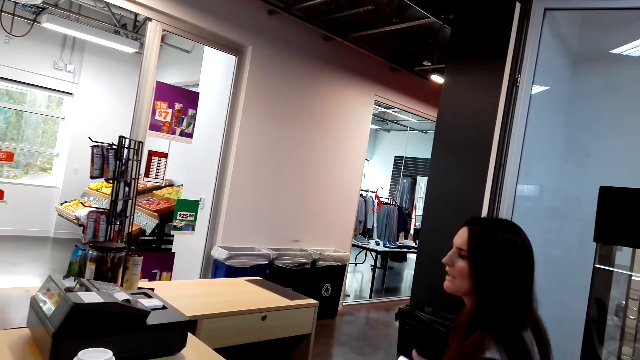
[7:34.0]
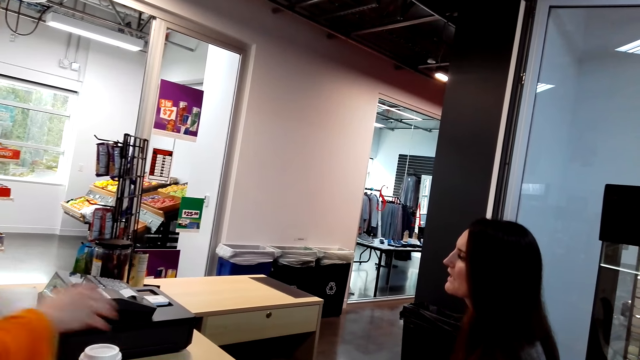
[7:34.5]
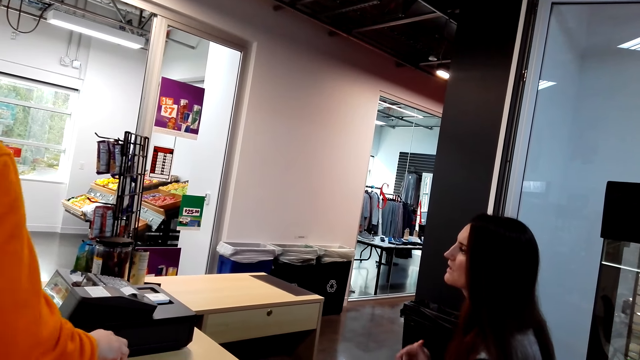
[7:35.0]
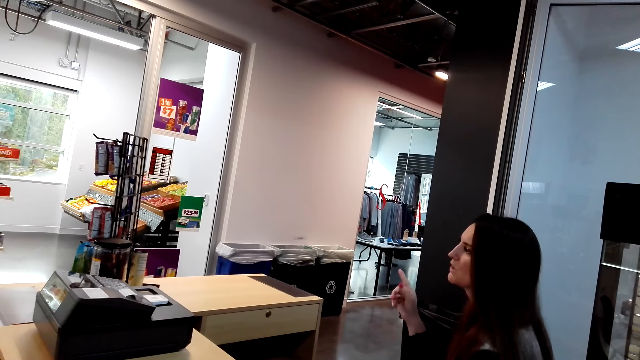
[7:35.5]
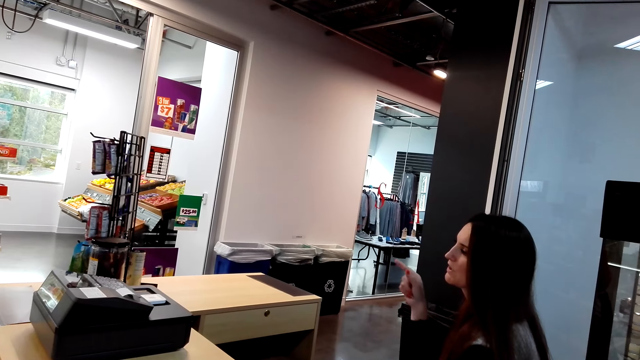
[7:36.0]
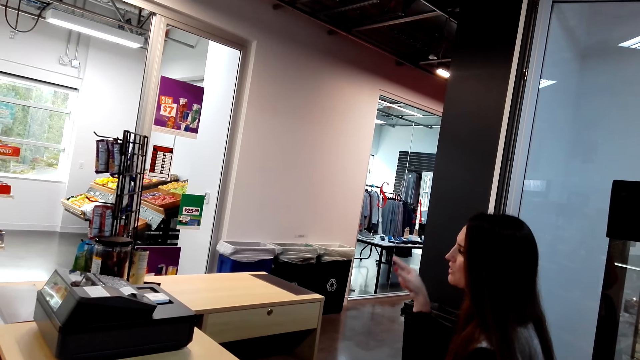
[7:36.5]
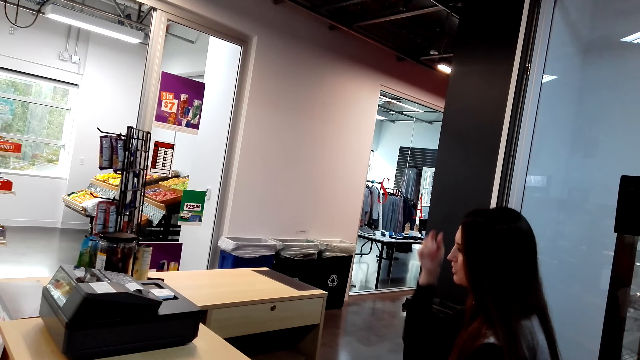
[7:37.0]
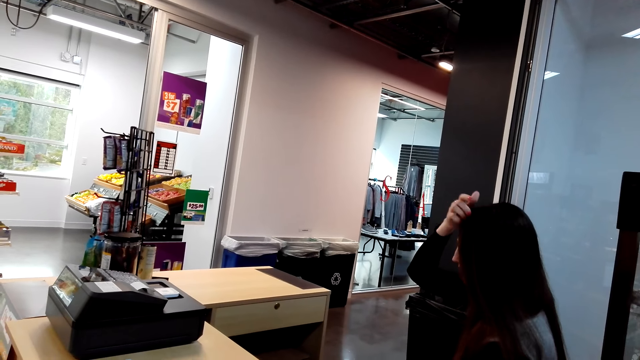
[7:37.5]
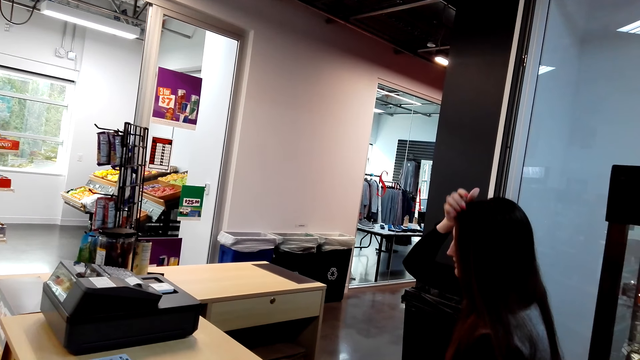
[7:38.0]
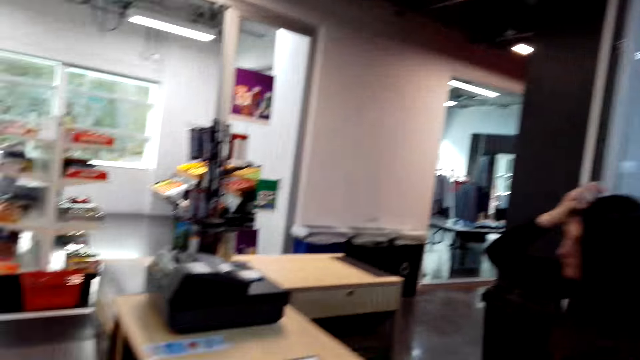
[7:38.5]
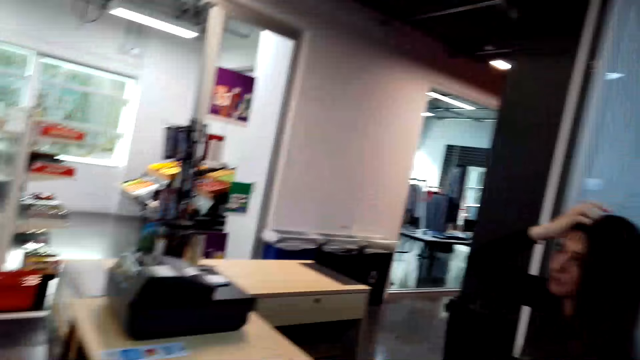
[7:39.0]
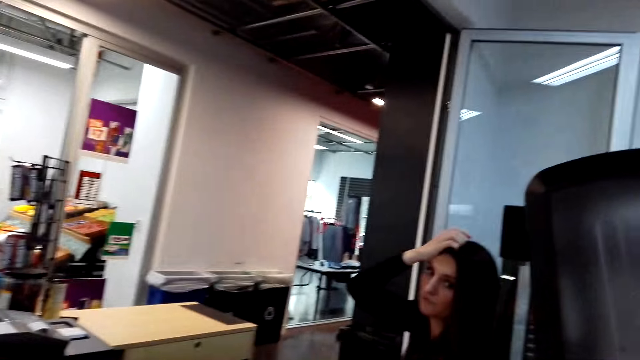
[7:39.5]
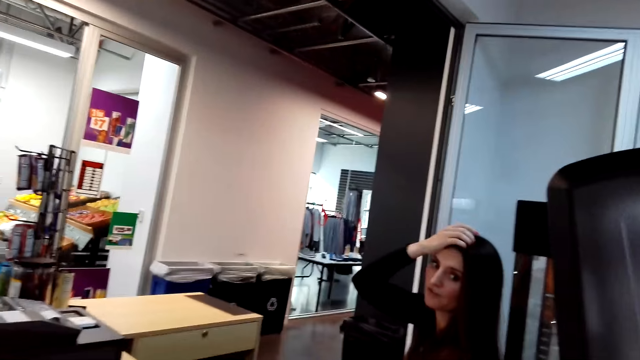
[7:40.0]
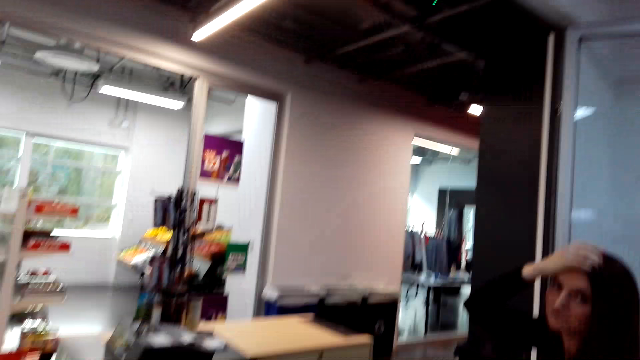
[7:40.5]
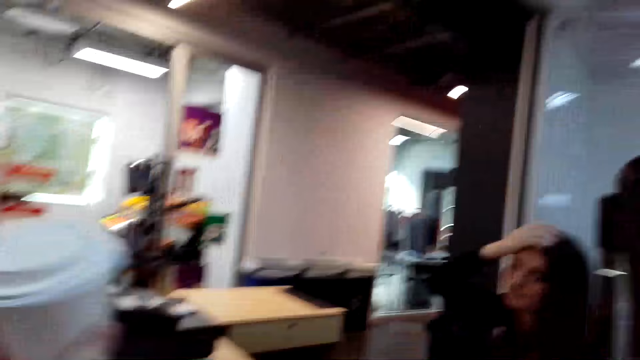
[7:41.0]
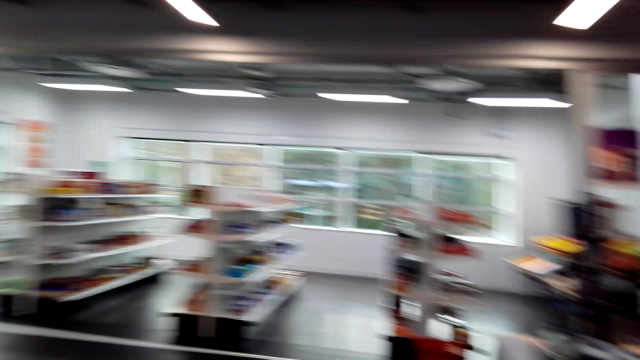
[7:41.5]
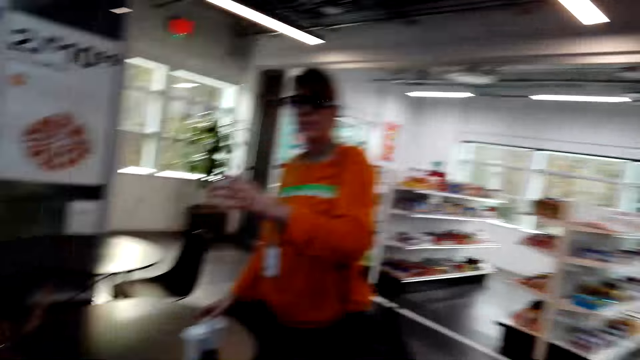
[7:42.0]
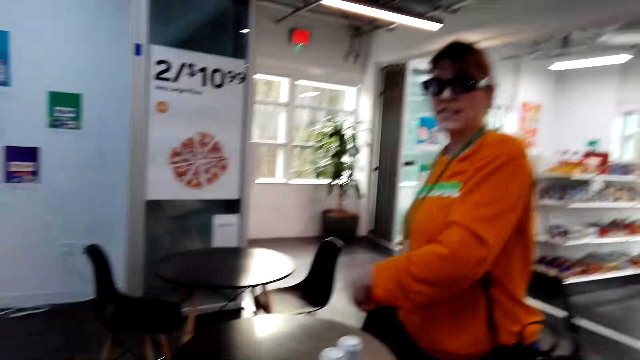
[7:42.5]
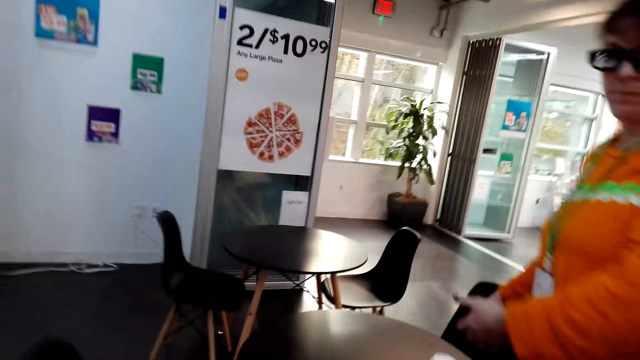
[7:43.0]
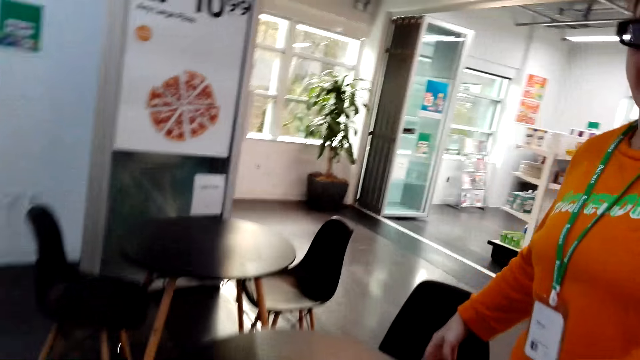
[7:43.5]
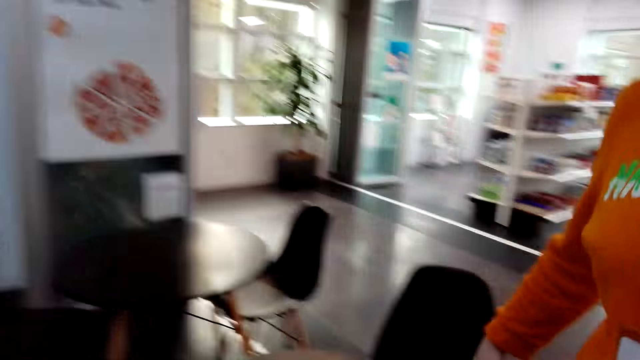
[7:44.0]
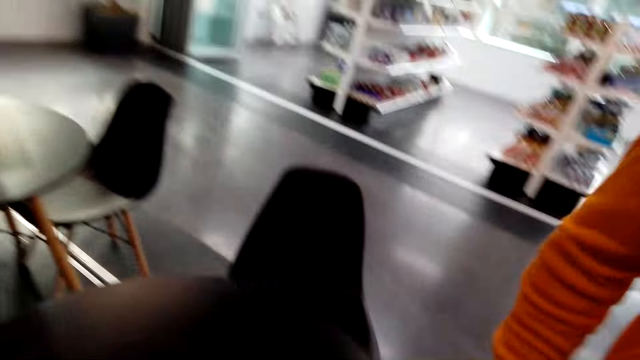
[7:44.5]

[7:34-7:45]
A woman interacts with customers. Another woman picks up something. The first woman interacts with customers with hand gestures. The camera wearer looks in front. The first woman scratches the head. The camera wearer walks around. They look sideways.

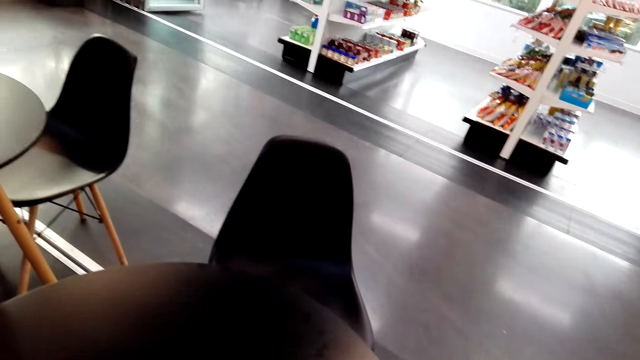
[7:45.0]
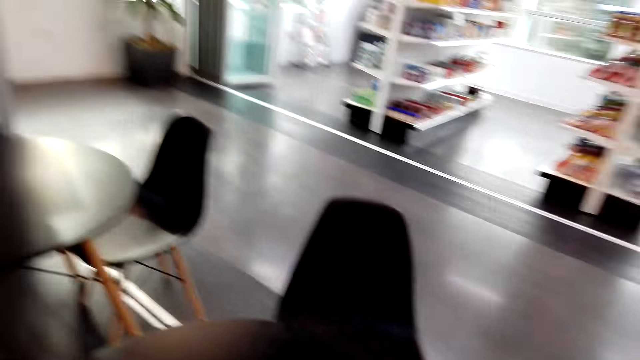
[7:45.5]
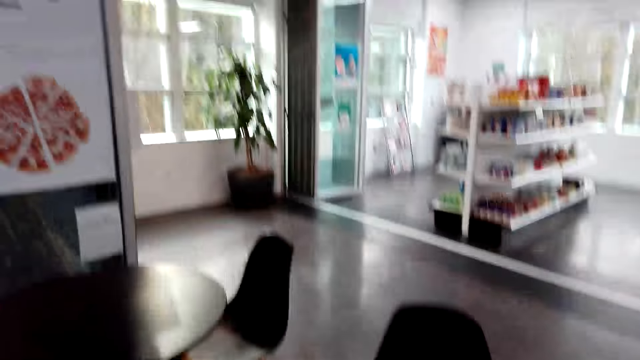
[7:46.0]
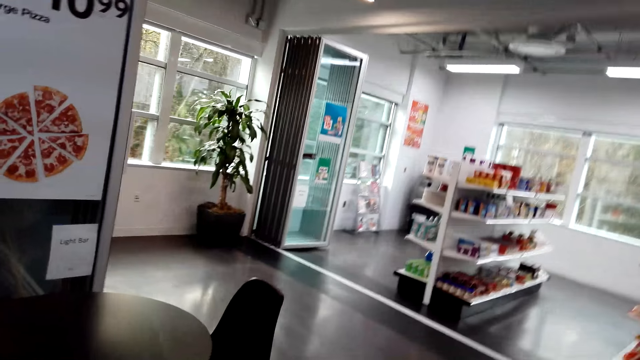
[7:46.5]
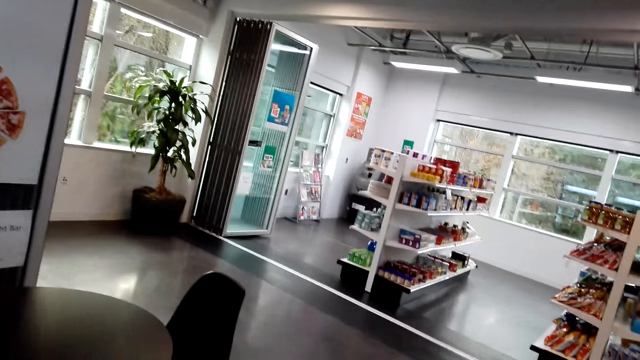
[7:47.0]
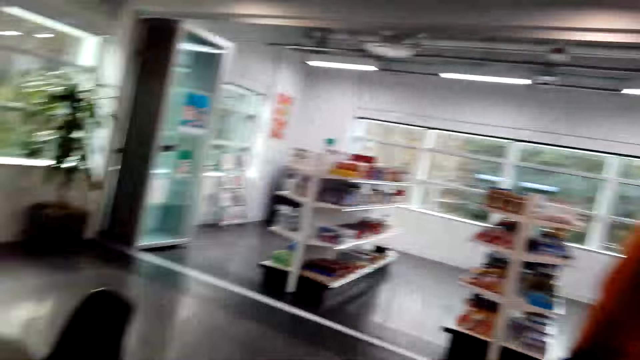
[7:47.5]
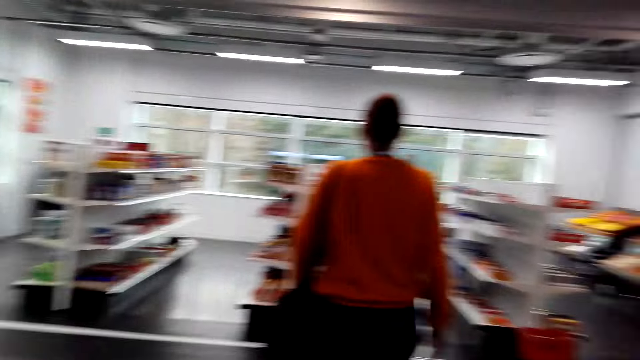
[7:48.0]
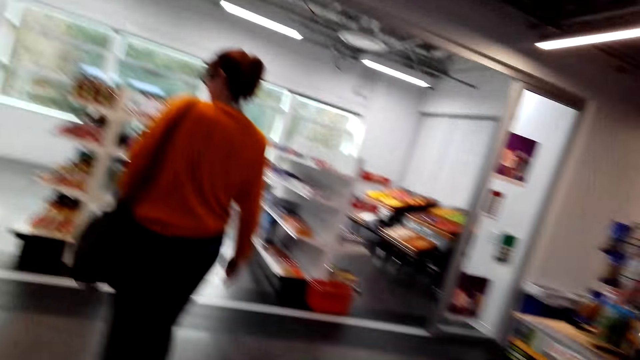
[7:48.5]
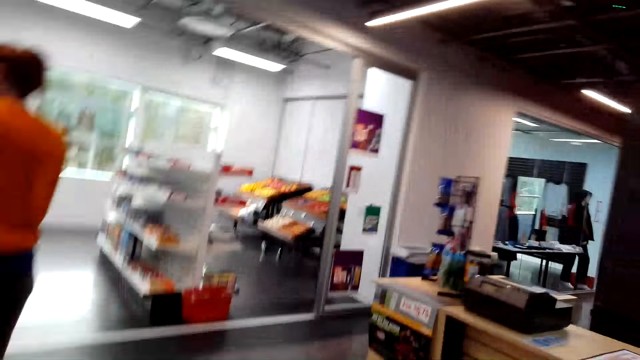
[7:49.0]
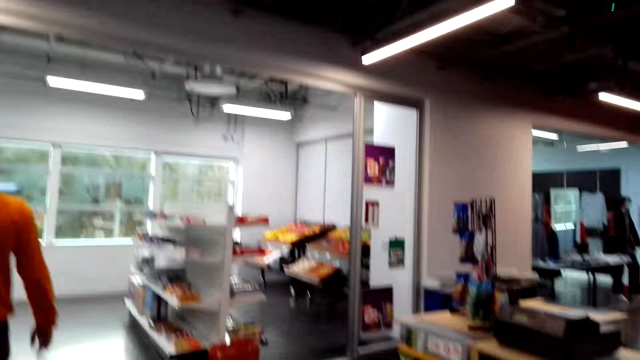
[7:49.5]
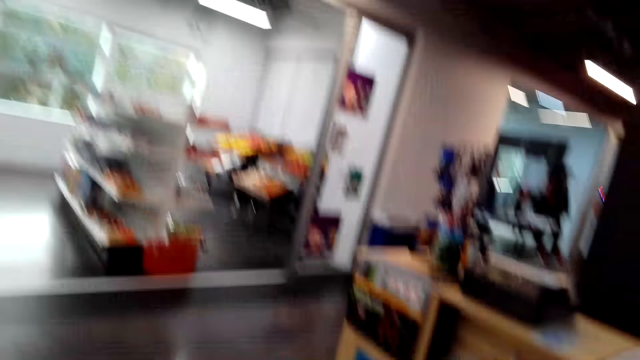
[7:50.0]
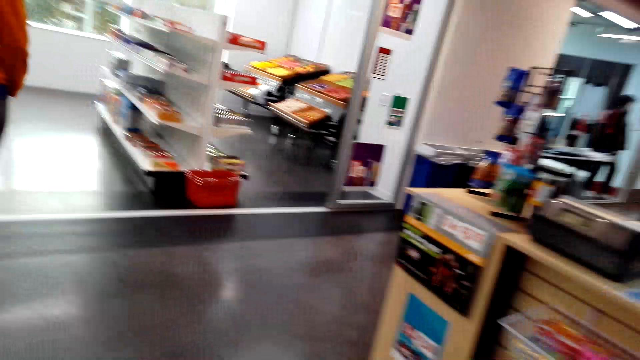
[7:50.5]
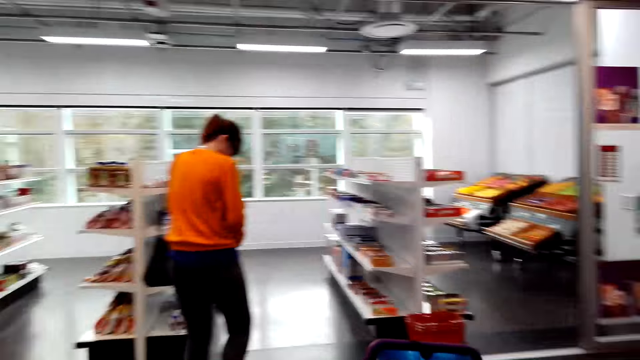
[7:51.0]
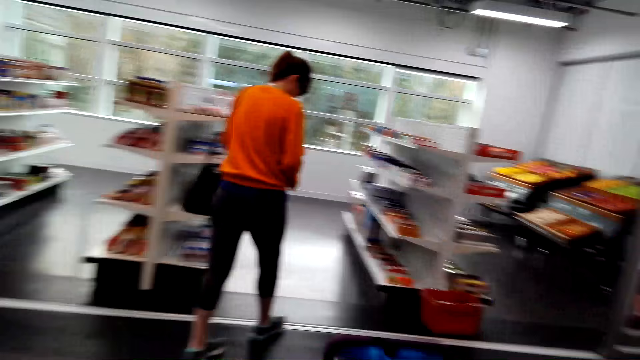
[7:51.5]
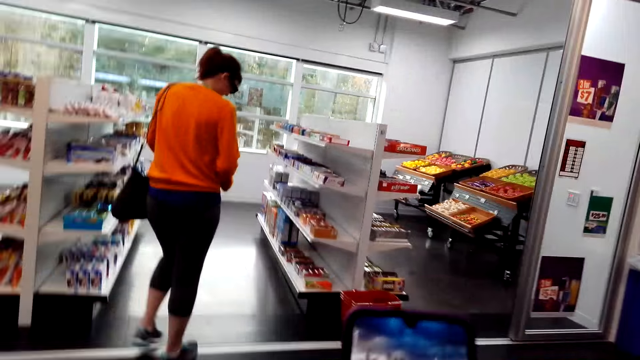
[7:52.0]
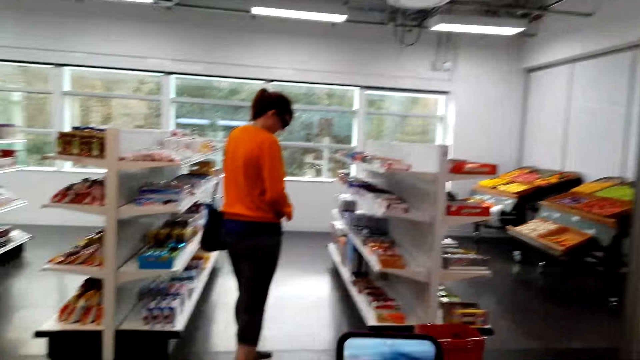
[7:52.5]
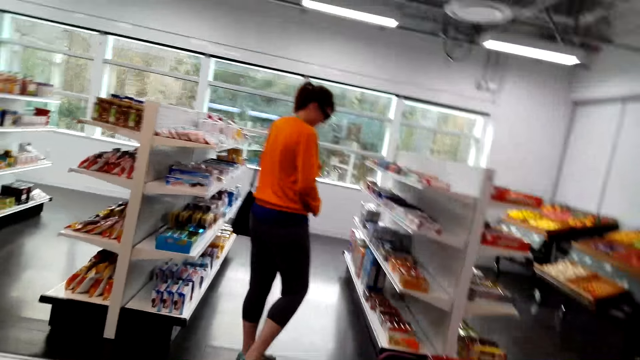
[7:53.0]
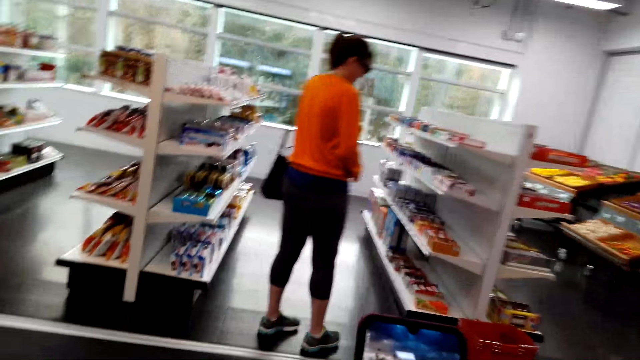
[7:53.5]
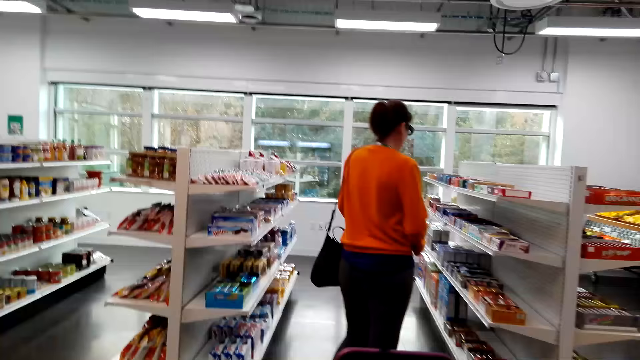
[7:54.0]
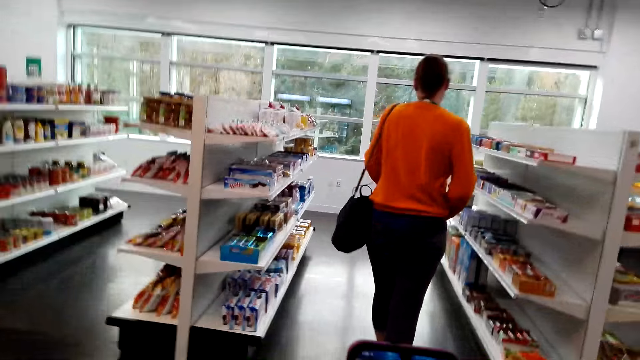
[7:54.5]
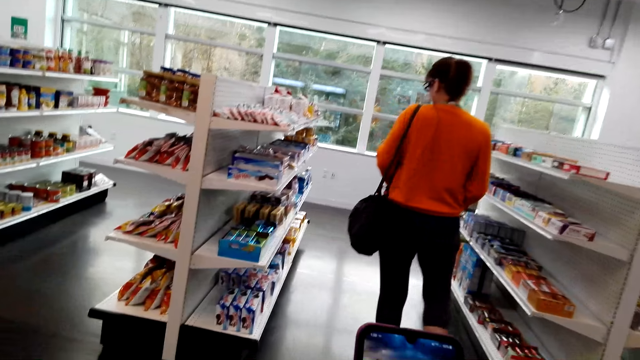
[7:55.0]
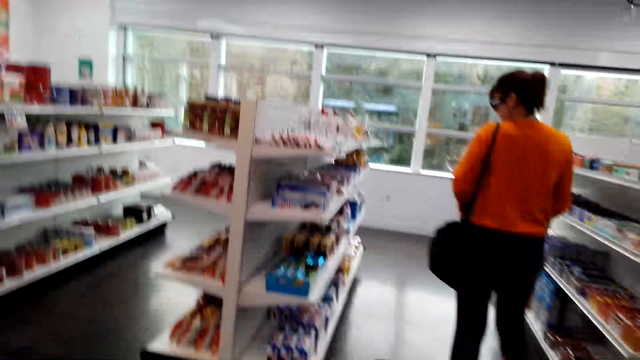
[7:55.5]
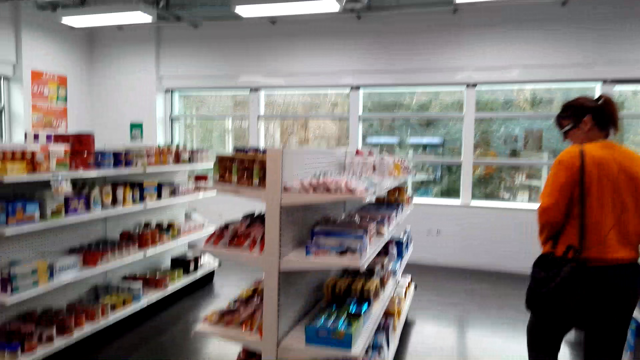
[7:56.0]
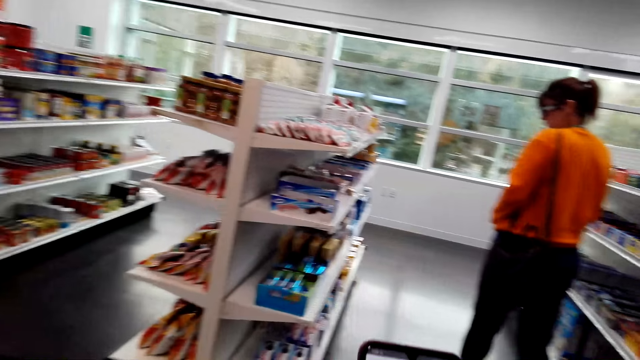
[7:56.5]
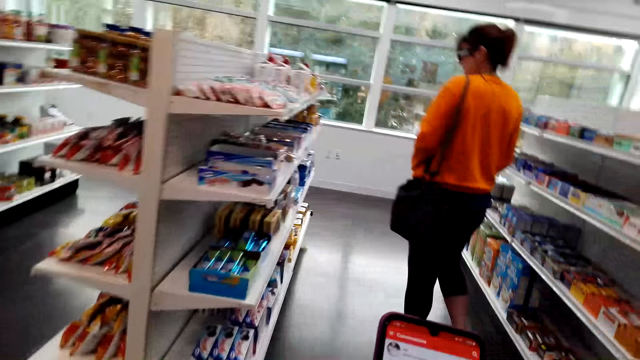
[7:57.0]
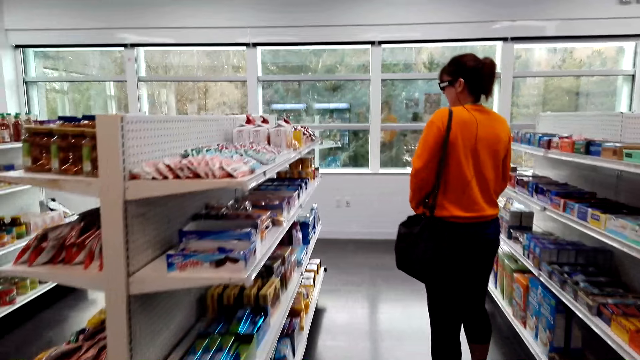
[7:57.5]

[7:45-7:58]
The camera wearer stands by the table. They look down. A woman walks around. The camera wearer looks sideways. They walk around. They walk in front.
